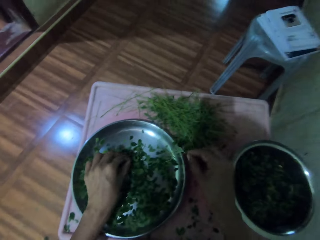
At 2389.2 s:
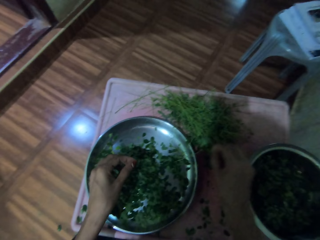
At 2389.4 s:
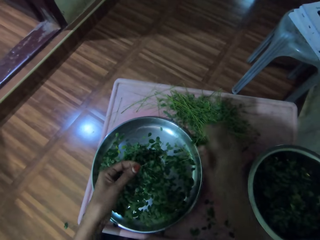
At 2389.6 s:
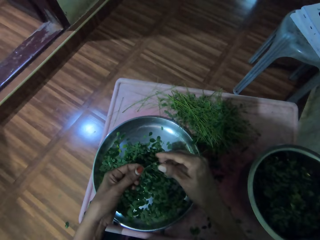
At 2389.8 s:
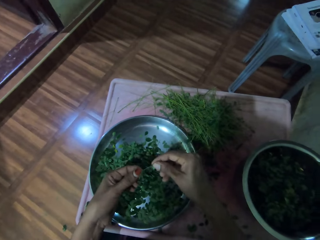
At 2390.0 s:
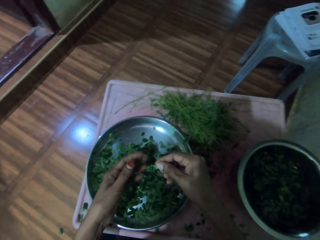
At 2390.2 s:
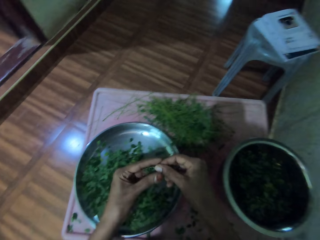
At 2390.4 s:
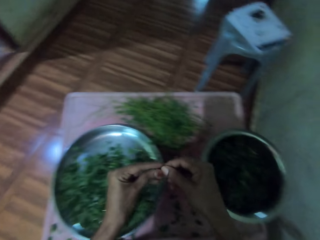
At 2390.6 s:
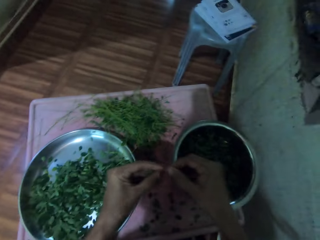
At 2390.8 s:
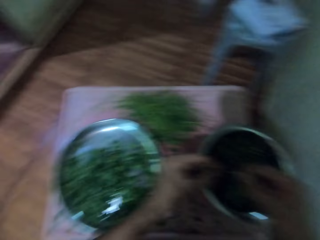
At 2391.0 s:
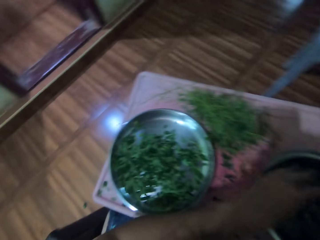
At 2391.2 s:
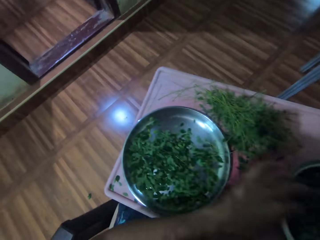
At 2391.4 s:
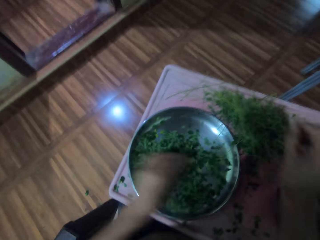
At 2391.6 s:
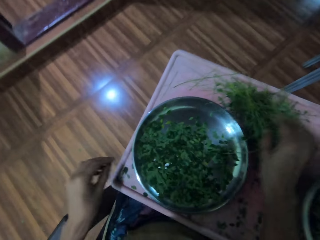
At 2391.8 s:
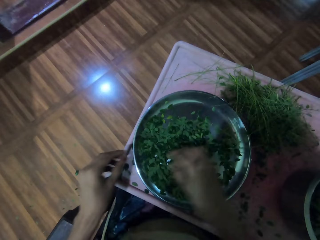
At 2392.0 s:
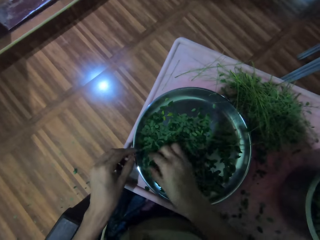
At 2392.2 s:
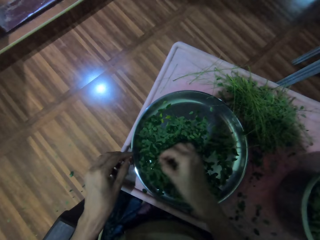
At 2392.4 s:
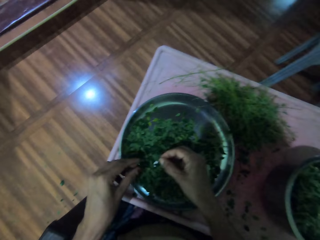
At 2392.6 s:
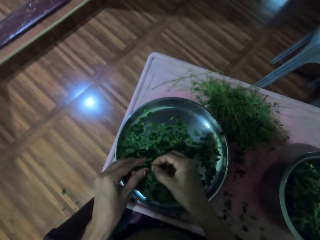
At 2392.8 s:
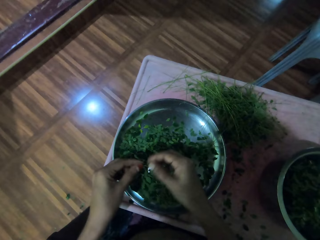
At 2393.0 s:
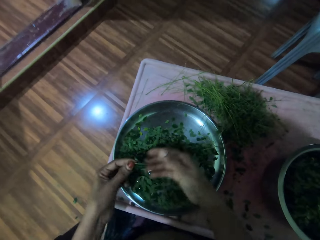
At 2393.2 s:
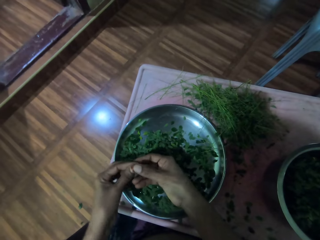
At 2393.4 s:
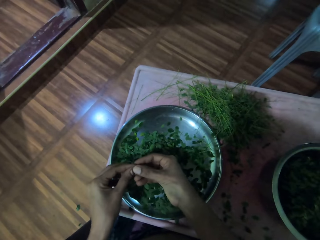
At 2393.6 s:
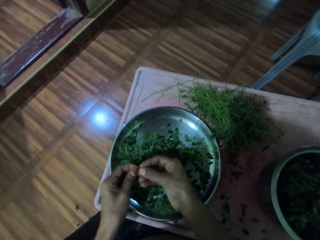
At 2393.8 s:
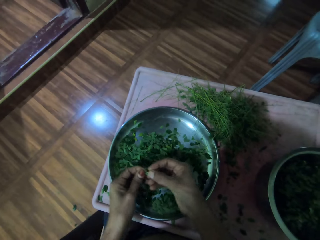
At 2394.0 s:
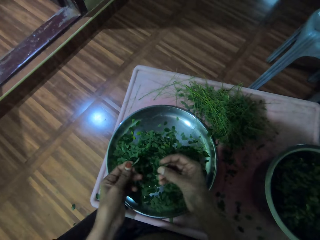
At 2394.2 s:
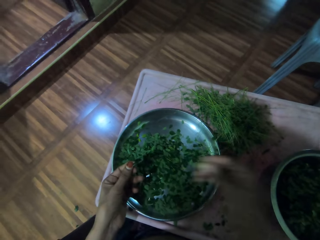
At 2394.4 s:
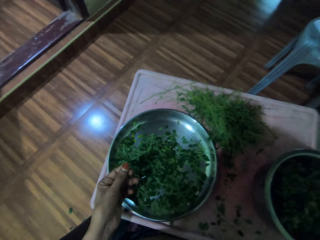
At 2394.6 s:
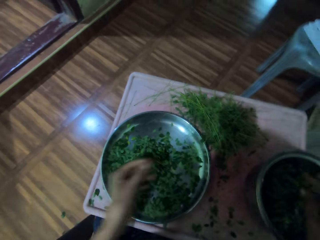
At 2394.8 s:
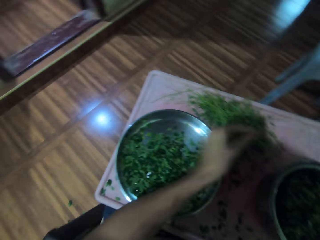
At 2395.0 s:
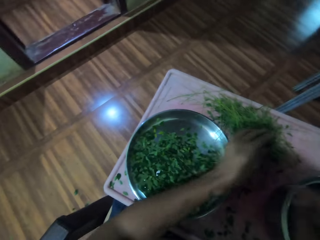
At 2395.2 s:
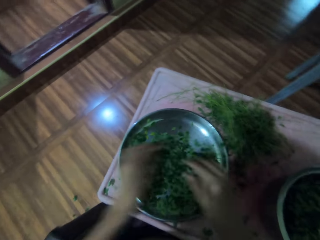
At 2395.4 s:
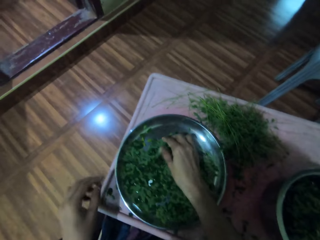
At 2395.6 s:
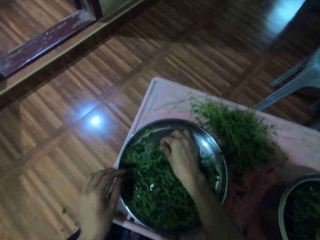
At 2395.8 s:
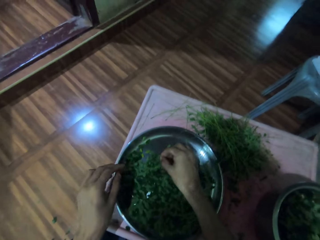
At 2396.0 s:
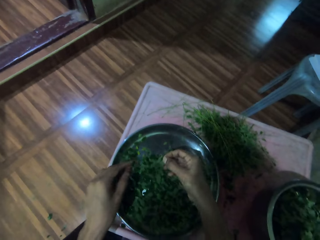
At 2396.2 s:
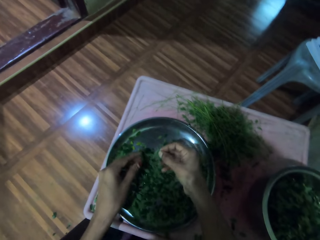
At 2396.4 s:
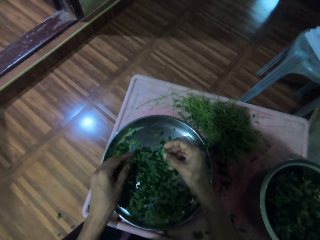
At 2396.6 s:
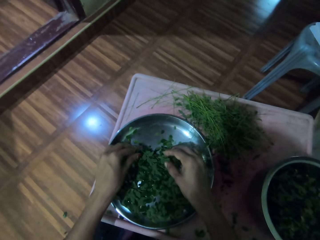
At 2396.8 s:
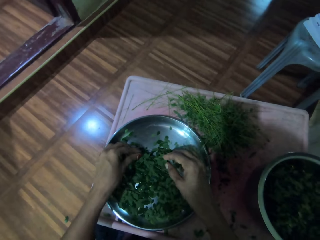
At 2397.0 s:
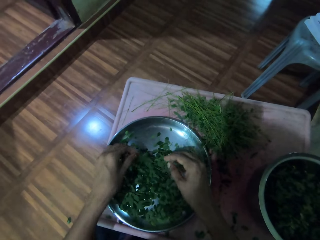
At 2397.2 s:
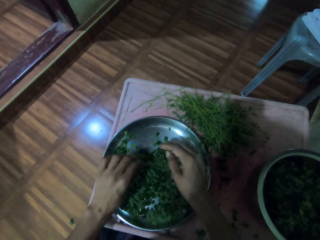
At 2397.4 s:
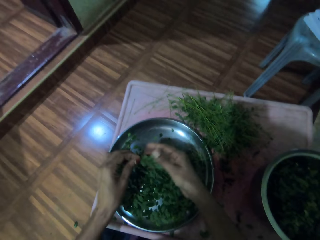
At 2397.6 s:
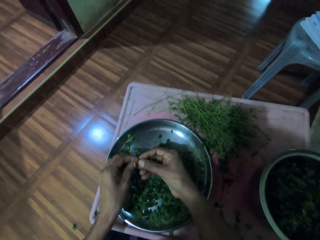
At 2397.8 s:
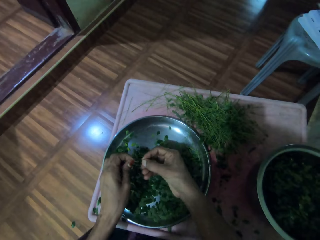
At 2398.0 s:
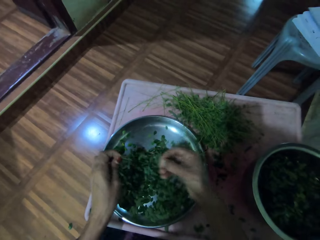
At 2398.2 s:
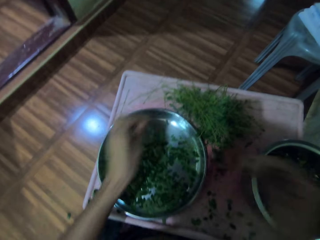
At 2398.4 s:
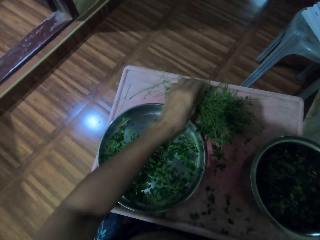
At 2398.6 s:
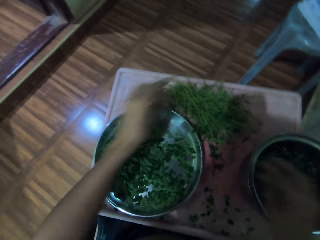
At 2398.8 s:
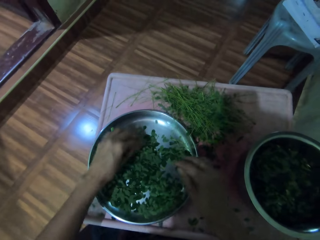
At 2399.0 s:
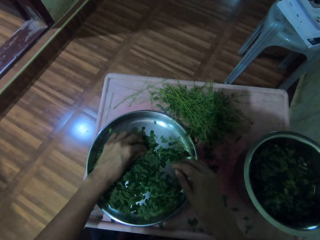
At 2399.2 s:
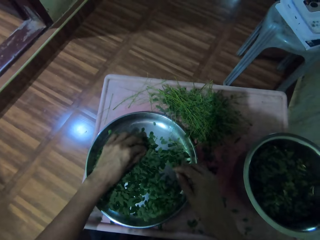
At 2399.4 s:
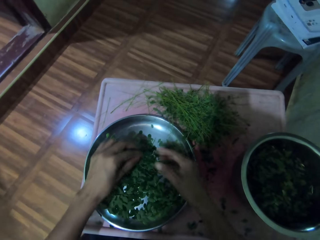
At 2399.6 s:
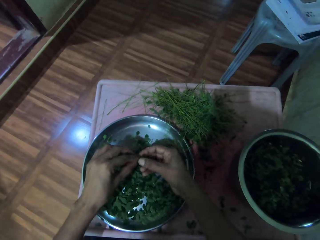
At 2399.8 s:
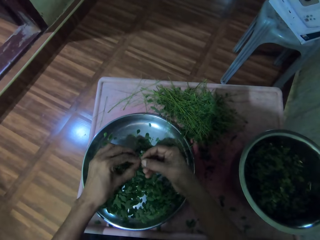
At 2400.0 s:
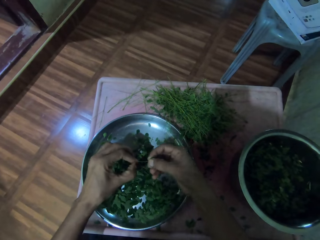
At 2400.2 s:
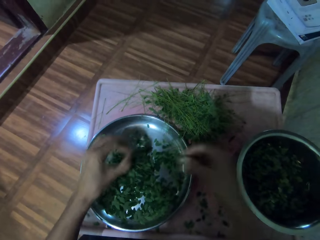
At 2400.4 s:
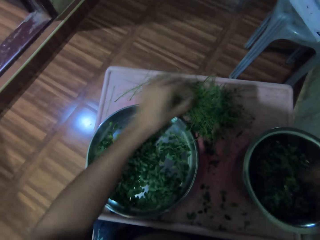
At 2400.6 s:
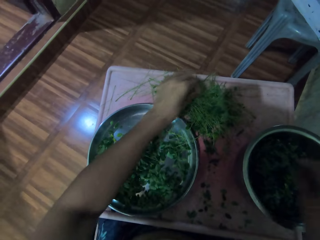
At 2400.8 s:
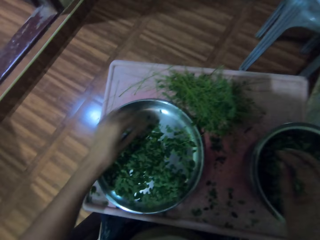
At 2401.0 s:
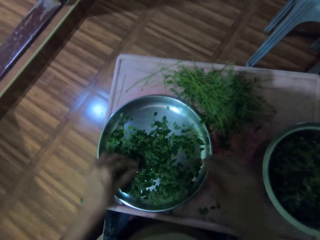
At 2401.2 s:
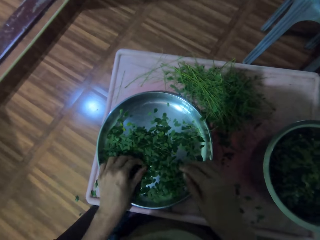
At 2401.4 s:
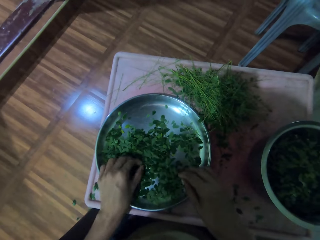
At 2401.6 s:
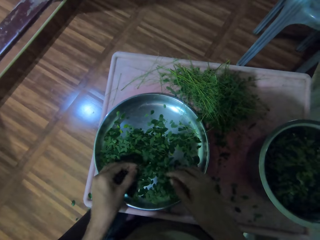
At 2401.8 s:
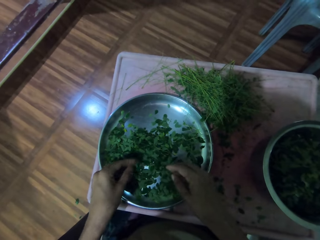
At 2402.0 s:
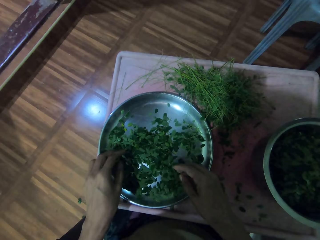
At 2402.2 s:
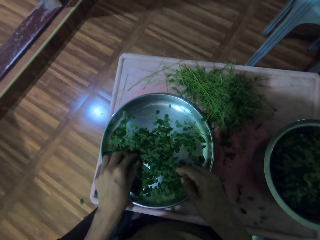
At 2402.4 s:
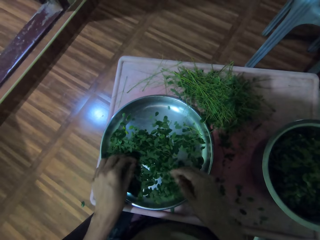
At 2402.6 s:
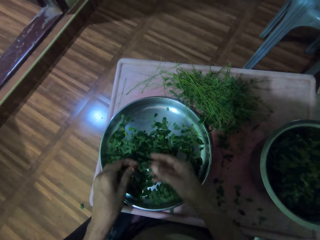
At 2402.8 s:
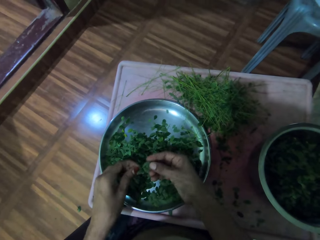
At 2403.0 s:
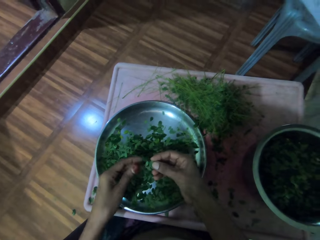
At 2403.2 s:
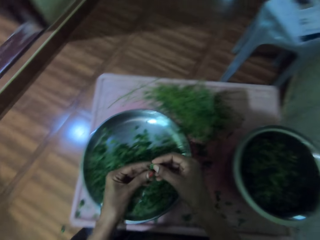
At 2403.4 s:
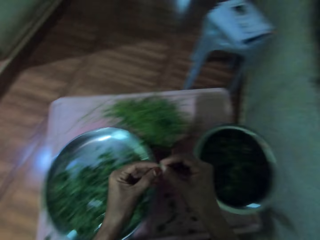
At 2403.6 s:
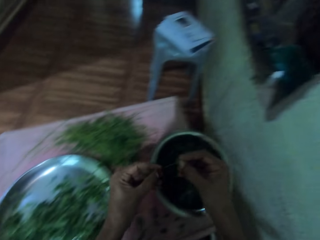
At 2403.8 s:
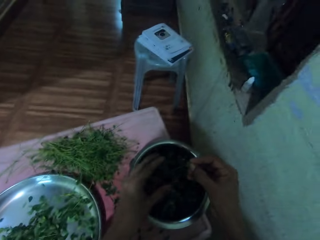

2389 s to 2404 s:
The camera wearer drops the leaf on the table. She shreds the leaves with her left hand. She puts the leaves on the aluminum bowl. She shreds the leaves with her right hand. She drops the leafstalk on the table. She lifts up a leaf with her right hand. She shreds the leaves with her right hand. She puts the leaves on the aluminum bowl.

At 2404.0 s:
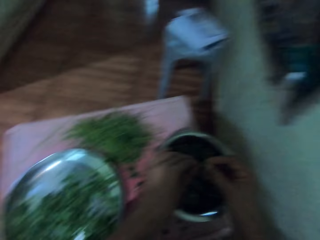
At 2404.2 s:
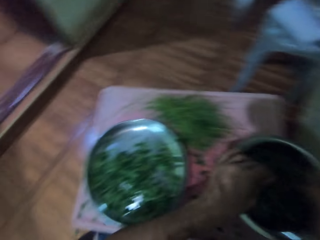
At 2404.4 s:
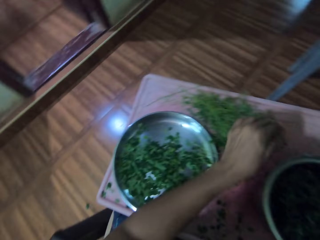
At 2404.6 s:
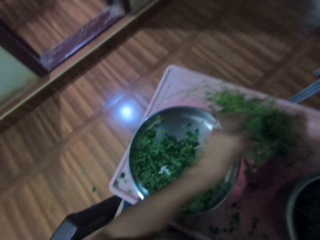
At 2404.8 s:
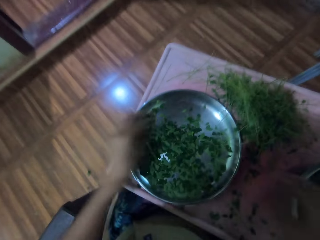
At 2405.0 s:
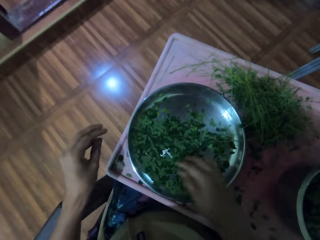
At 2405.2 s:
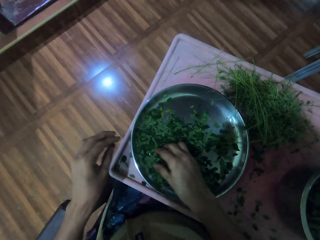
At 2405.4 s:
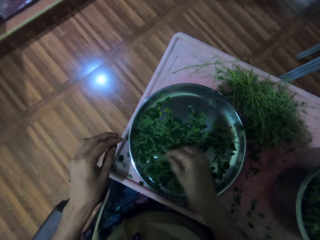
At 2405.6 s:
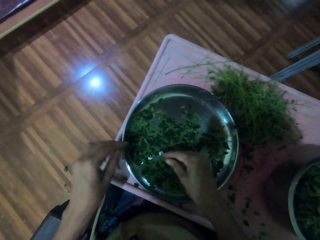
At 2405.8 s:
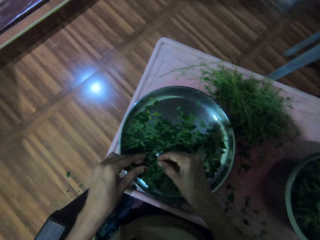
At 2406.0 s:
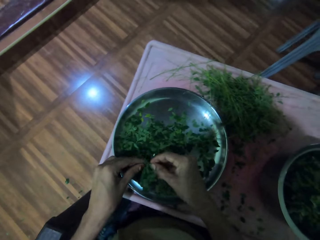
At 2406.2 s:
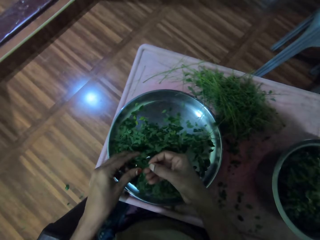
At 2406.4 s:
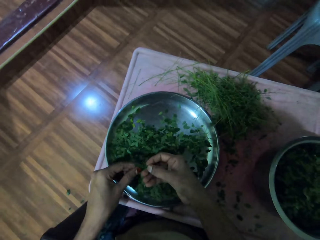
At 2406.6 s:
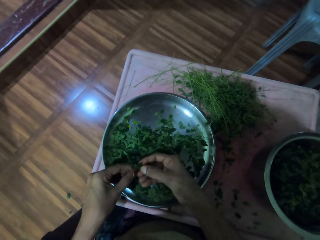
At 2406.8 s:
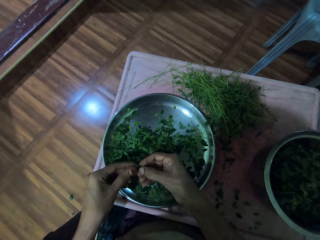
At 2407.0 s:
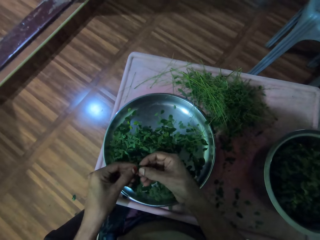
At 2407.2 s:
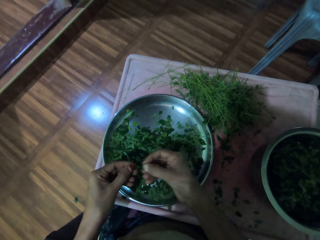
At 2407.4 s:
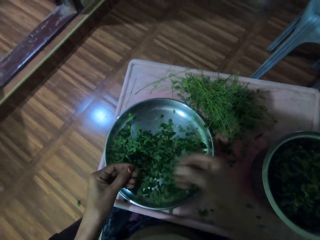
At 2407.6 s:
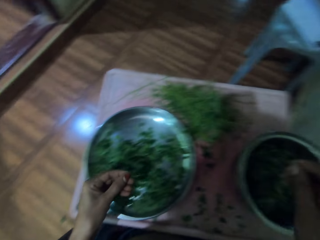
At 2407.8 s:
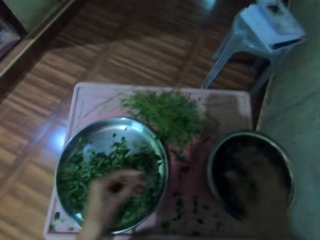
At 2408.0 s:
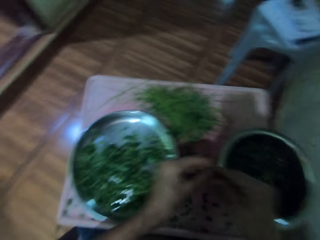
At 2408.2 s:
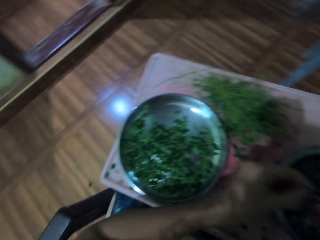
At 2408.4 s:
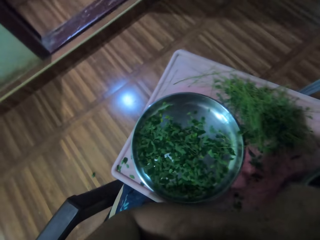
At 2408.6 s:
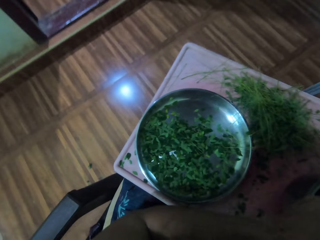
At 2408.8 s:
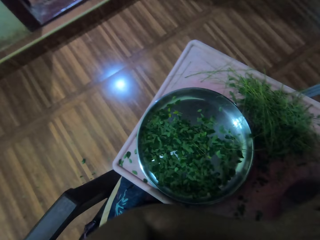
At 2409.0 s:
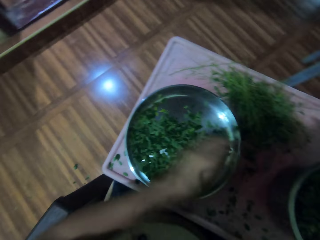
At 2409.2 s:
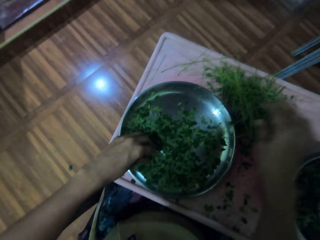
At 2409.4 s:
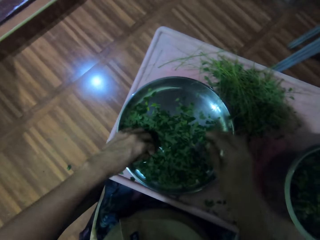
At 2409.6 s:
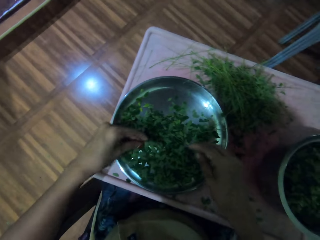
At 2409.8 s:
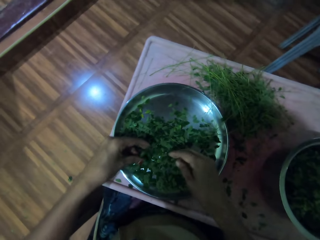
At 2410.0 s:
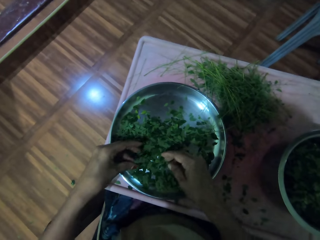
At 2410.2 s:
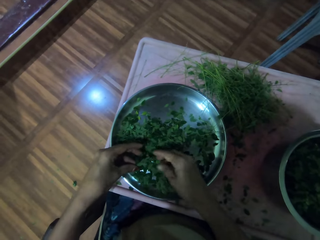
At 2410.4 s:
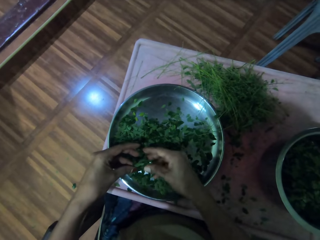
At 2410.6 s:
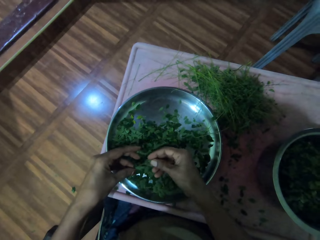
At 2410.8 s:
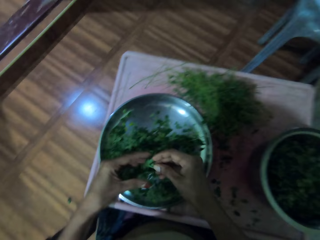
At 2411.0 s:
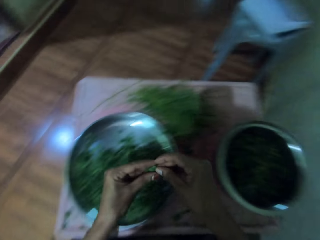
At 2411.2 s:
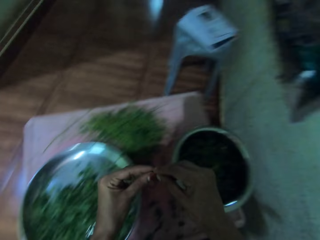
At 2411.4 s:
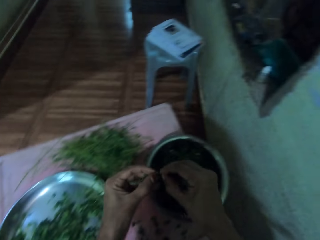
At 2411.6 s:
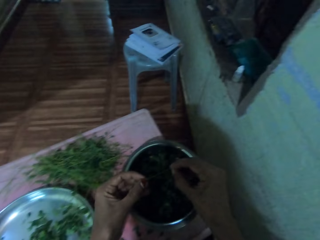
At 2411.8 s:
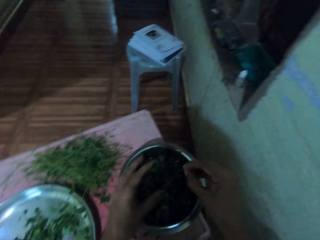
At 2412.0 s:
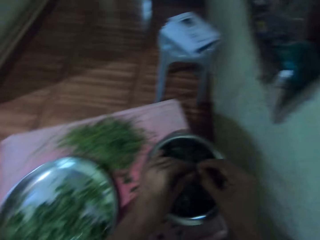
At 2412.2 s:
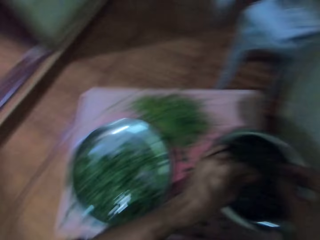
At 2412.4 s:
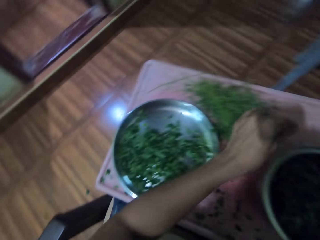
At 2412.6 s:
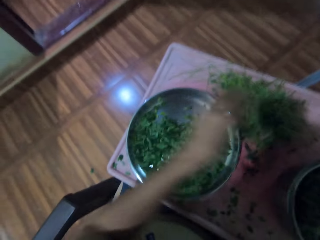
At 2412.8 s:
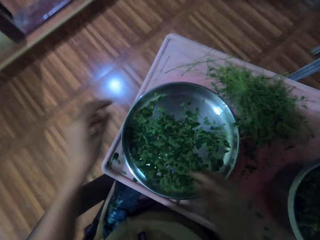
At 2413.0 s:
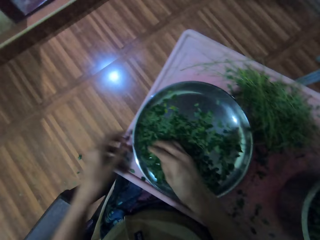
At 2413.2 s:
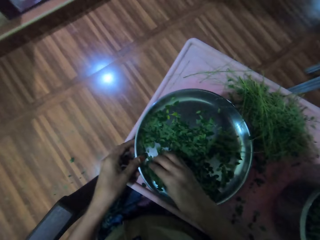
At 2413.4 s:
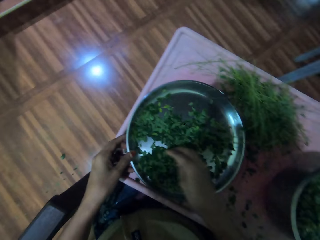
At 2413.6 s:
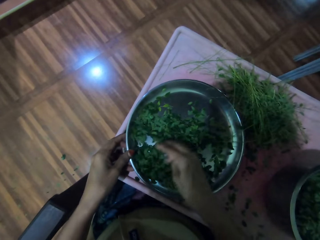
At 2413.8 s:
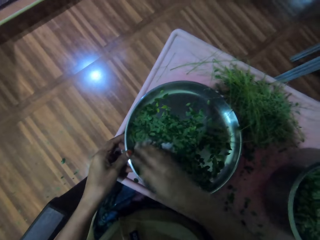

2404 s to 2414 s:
The camera wearer picks a leaf on the aluminum plate with the right hand. She shreds the leaves with her right hand. She puts the leaves on the aluminum bowl. She lifts up a leaf with her left hand. She shreds the leaves with her right hand on the aluminum bowl.
